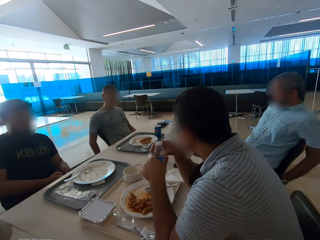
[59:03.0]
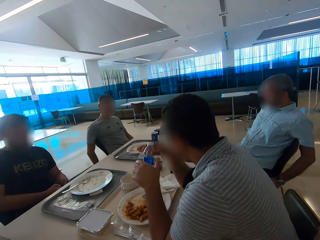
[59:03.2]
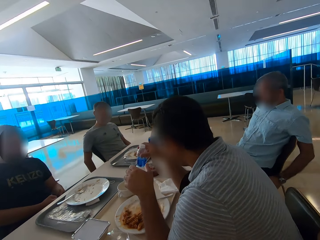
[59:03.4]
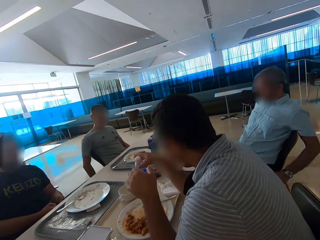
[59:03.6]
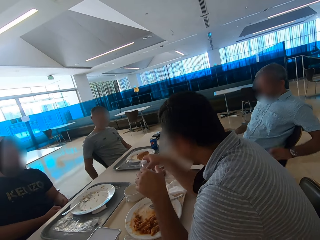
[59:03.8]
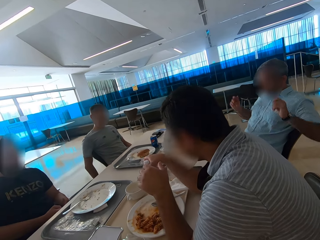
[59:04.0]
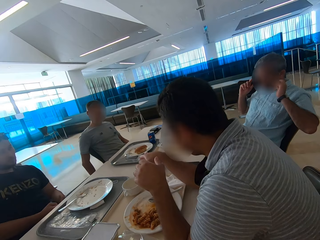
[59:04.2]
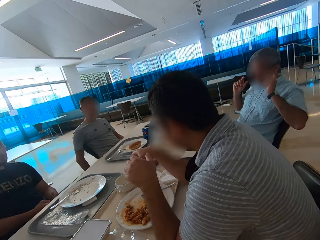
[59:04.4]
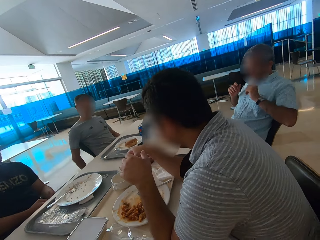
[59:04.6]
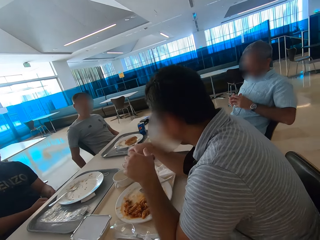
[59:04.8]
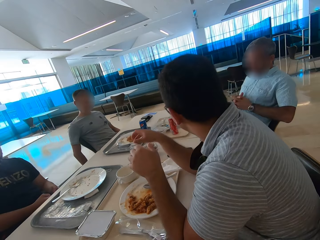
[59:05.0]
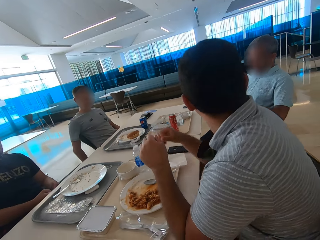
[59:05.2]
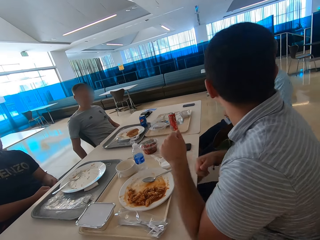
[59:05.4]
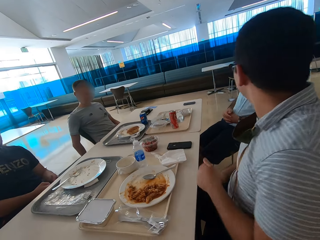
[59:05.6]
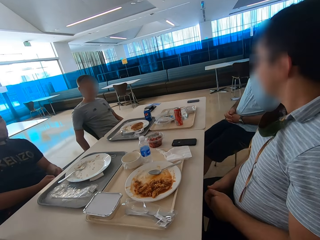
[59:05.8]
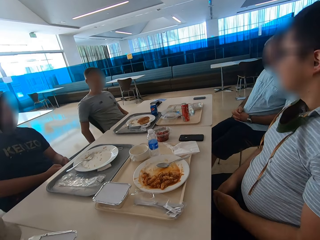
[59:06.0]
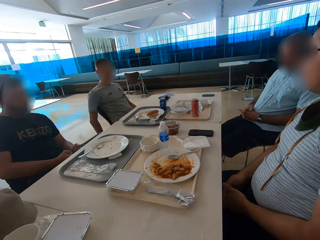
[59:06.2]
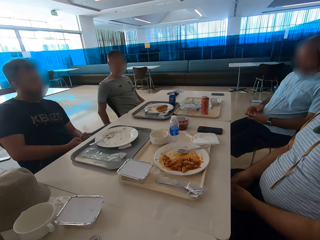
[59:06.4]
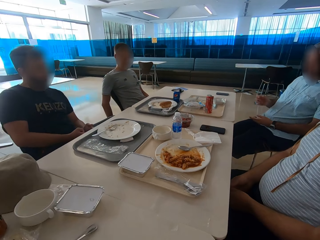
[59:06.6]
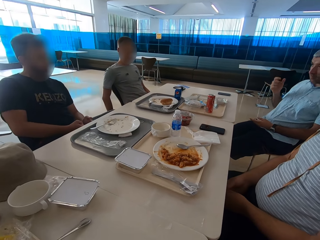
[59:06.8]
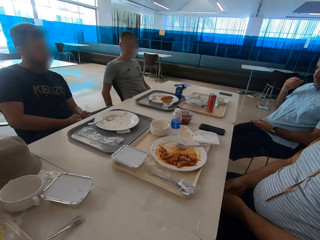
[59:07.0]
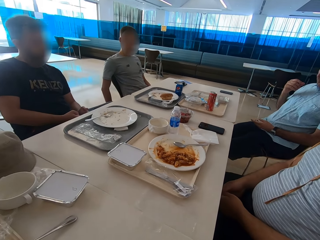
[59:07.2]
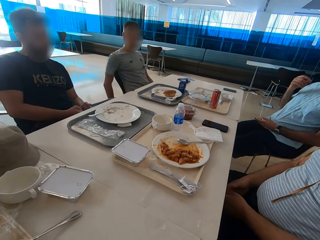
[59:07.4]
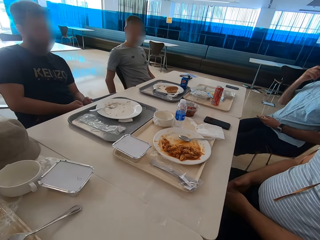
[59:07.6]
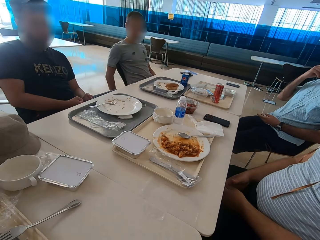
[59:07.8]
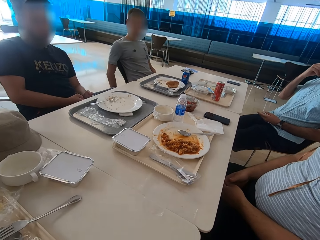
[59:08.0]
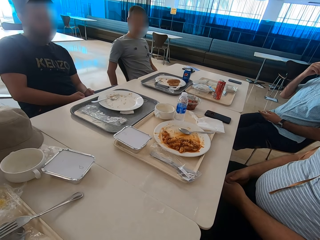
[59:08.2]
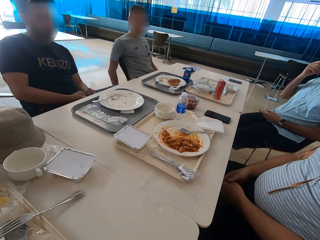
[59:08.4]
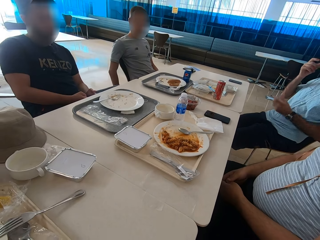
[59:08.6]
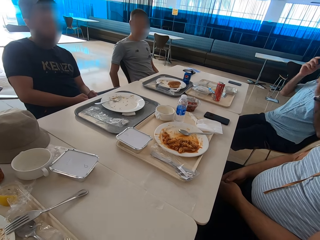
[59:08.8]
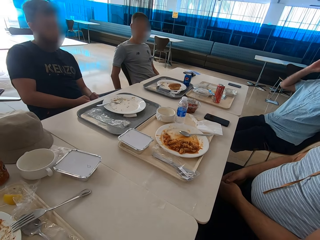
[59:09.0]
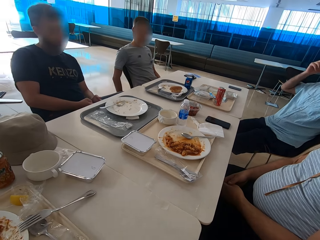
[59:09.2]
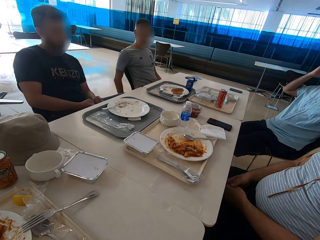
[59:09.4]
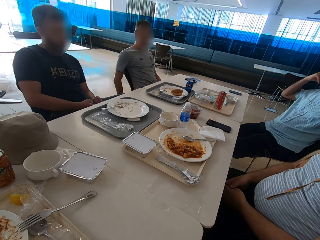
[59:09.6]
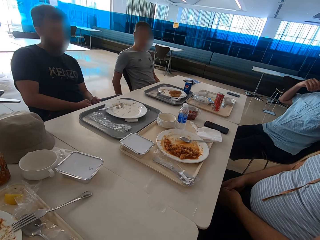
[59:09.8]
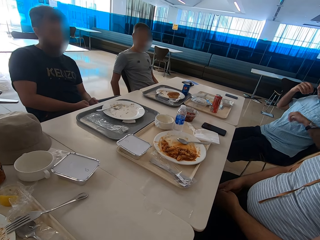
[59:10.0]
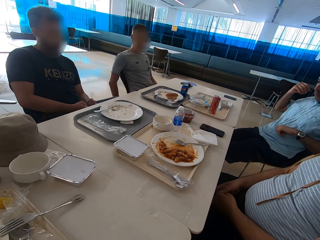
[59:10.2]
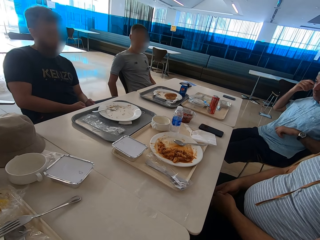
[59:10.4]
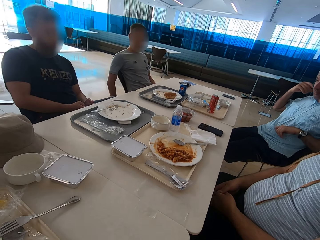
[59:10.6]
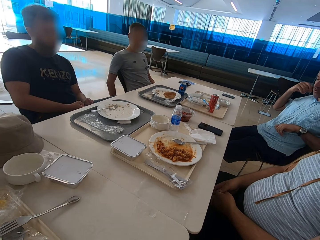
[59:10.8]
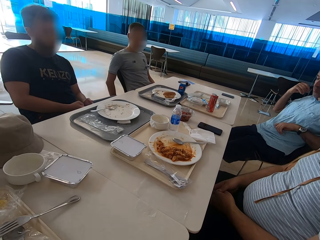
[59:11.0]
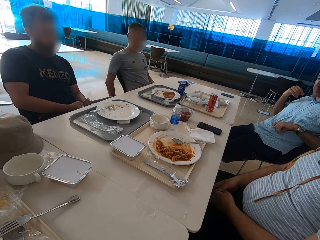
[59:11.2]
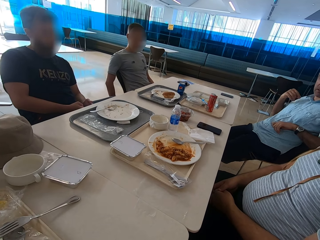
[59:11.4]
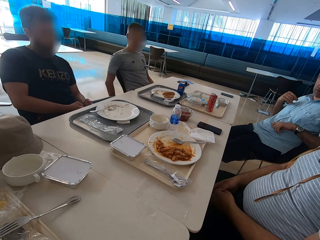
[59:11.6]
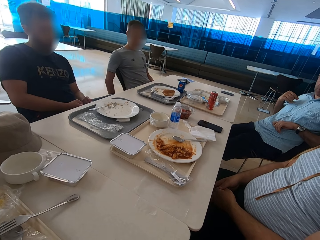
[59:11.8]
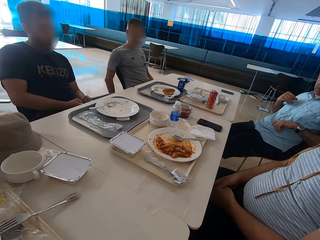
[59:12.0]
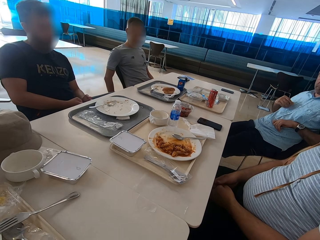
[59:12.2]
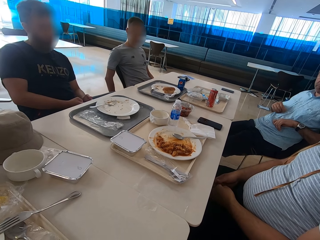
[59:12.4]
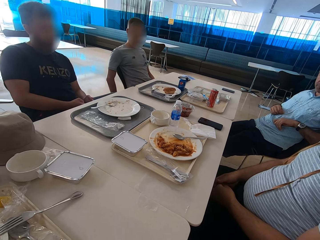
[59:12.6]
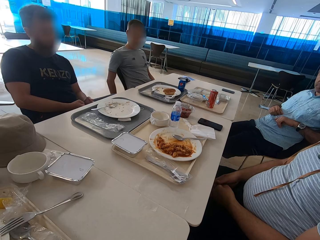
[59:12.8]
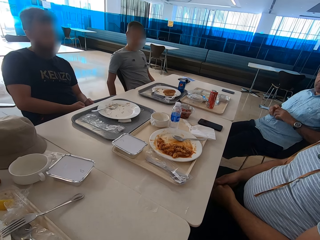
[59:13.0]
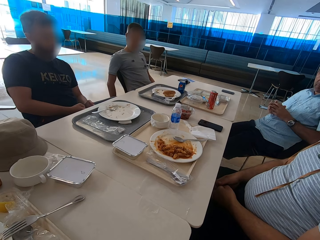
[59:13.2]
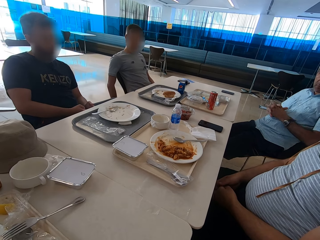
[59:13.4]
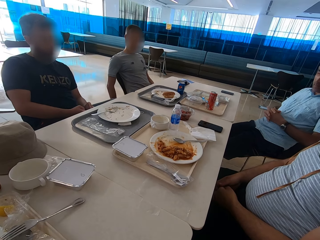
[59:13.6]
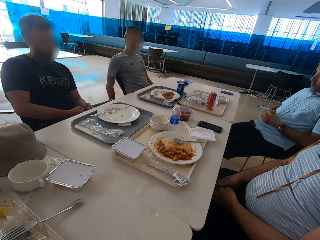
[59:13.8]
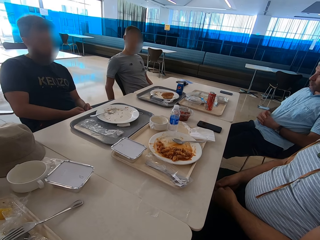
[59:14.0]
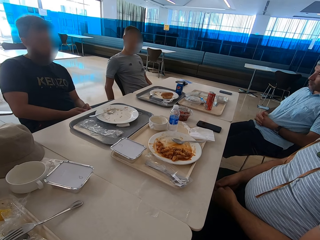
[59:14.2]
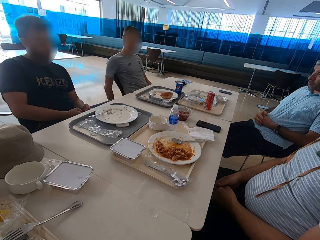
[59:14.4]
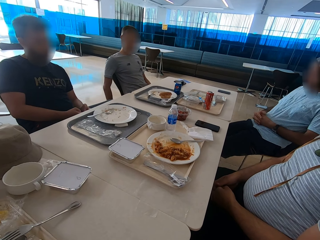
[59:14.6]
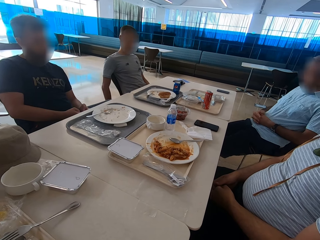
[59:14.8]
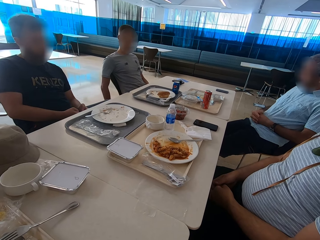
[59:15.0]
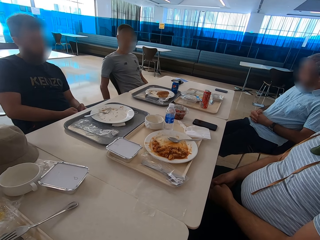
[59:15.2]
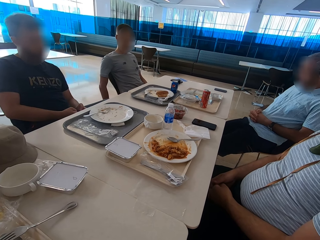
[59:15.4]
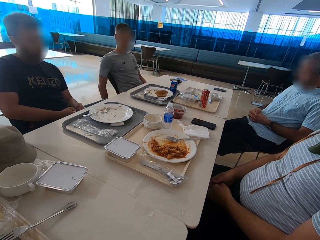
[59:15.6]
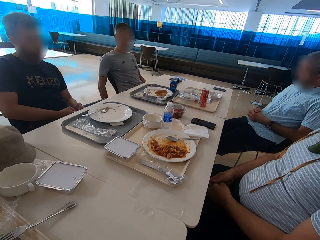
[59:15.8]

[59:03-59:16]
A man puts the bottle of water on the table. Another man gestures with both hands. The first man leans back on the chair. The other man gestures with both hands. A person touches his face. The other man talks. The camera wearer interlocks his fingers.

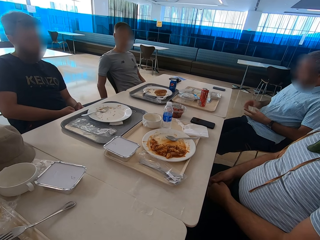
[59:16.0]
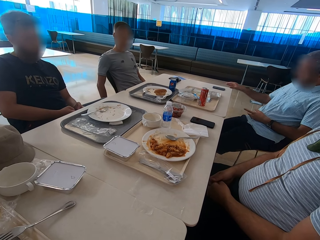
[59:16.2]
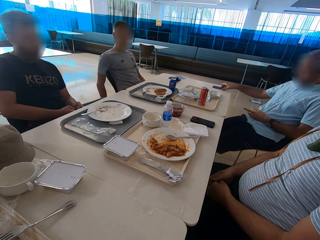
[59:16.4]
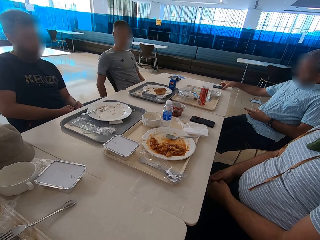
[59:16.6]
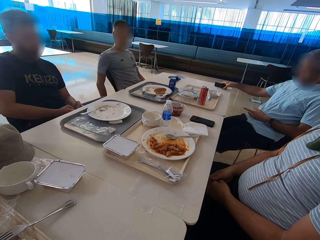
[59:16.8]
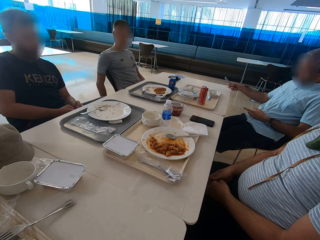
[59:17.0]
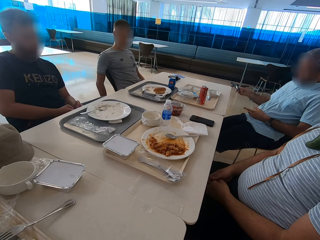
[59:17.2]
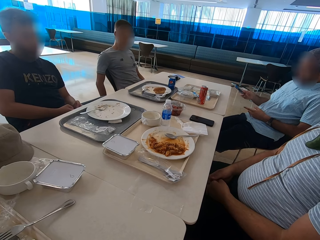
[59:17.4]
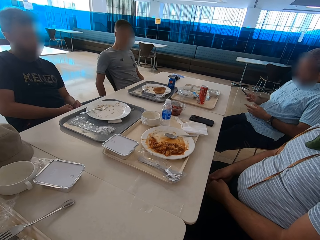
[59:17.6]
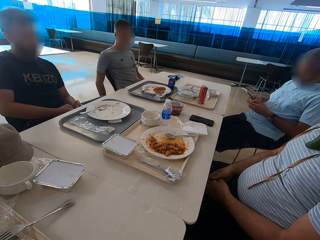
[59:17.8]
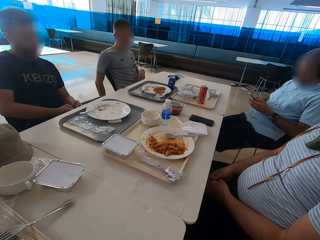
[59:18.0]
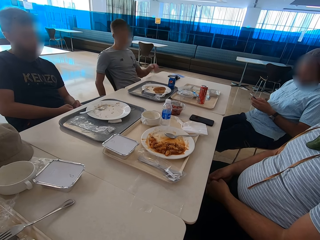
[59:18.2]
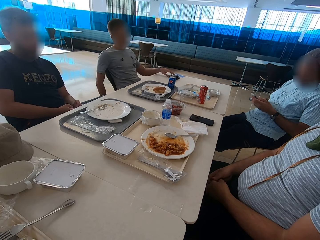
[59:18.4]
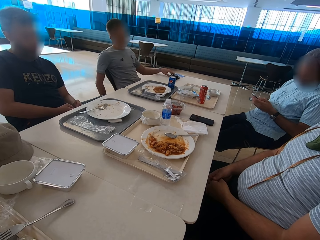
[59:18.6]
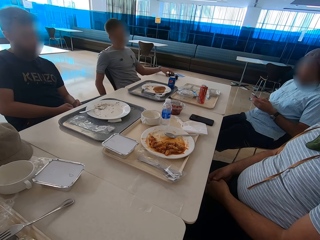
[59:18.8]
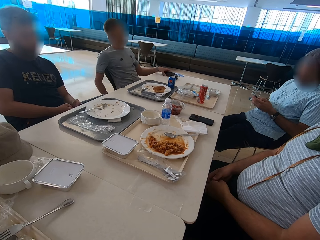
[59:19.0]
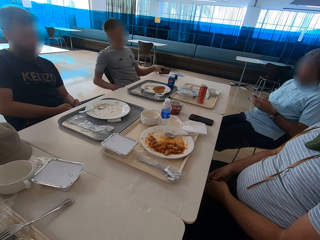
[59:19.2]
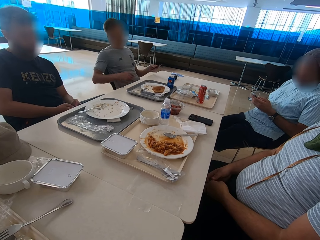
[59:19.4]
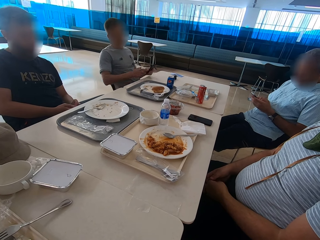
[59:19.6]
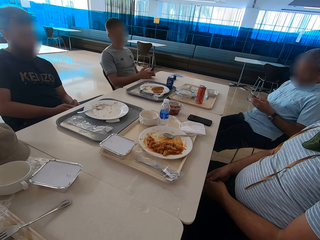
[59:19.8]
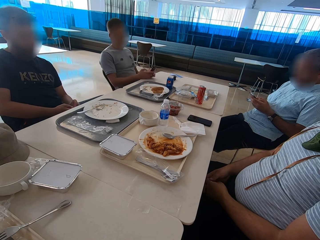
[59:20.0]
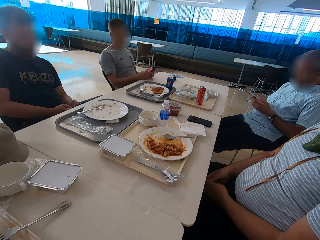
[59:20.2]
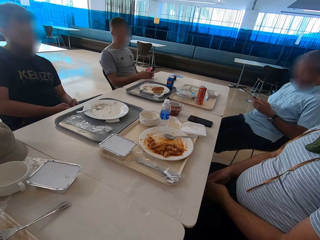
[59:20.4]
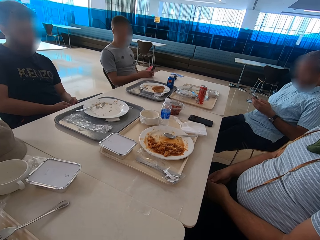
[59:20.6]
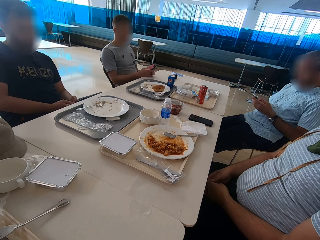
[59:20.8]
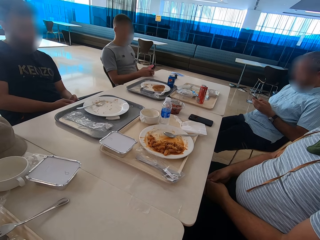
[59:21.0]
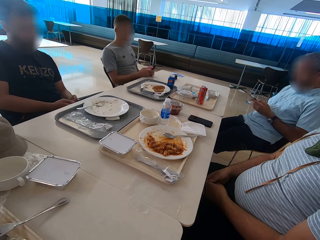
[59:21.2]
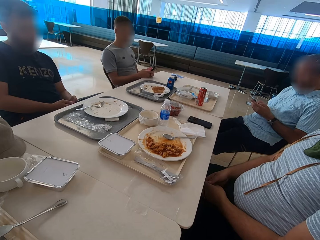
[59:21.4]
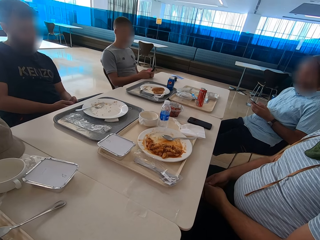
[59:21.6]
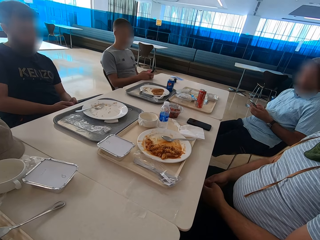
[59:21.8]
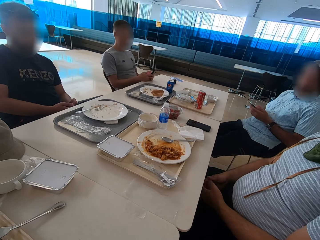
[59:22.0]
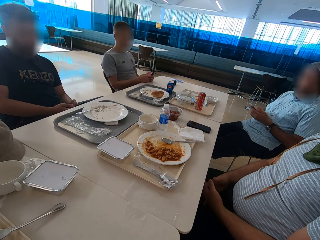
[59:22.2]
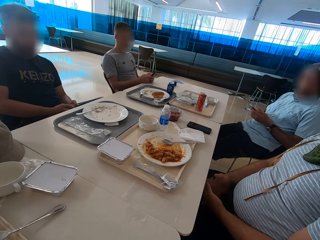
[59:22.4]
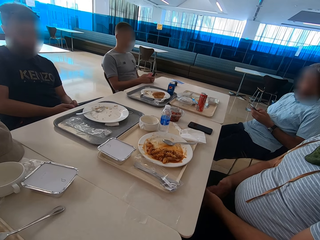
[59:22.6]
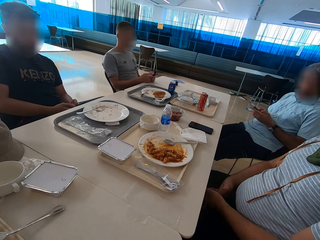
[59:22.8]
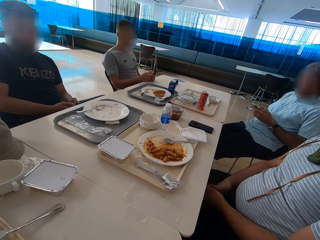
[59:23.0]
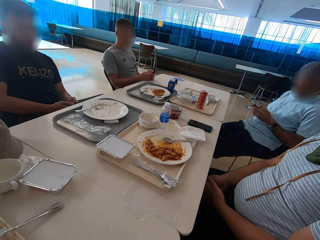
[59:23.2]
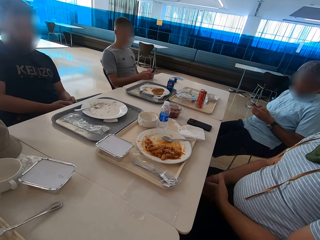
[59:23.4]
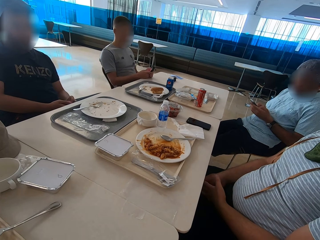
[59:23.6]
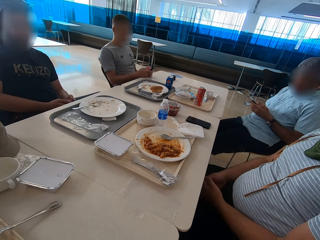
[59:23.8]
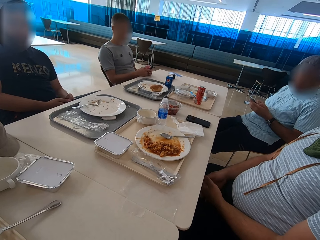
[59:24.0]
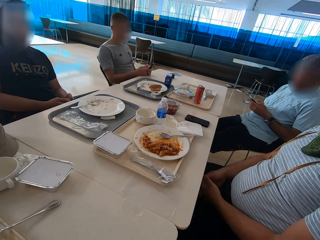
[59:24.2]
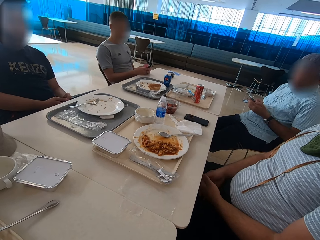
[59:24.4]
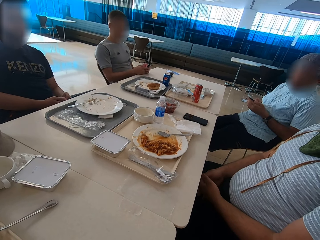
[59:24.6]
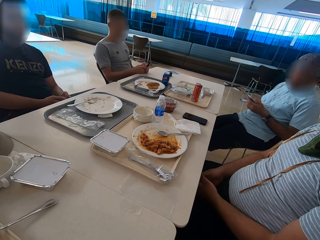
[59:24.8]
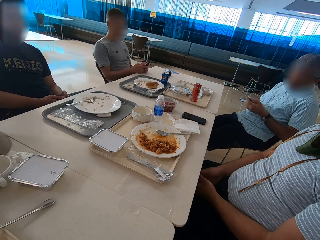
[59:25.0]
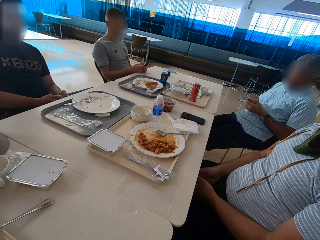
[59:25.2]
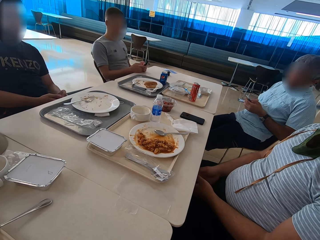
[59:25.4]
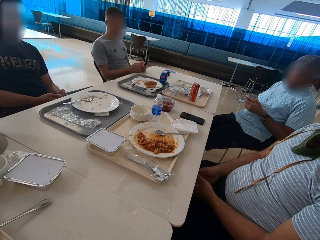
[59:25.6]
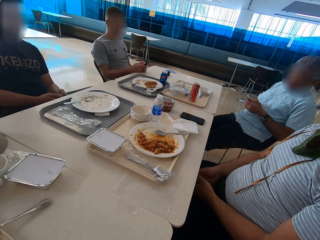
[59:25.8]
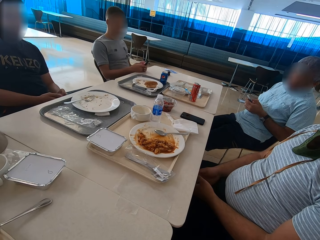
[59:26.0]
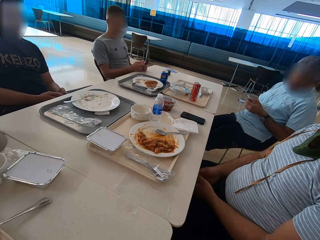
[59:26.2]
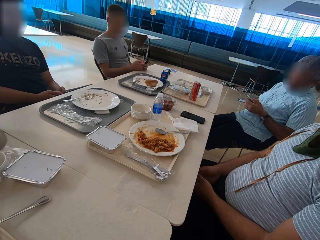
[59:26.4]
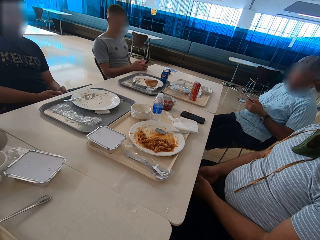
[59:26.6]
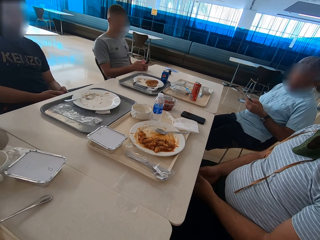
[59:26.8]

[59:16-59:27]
A man takes a phone from the table. Another man takes a phone from the table. The first man swipes on the phone's screen. The second man swipes on the phone's screen. A third man swipes on his phone's screen.
